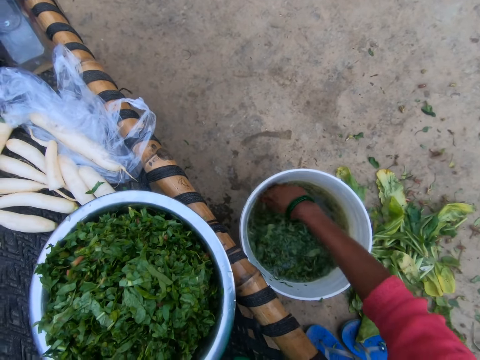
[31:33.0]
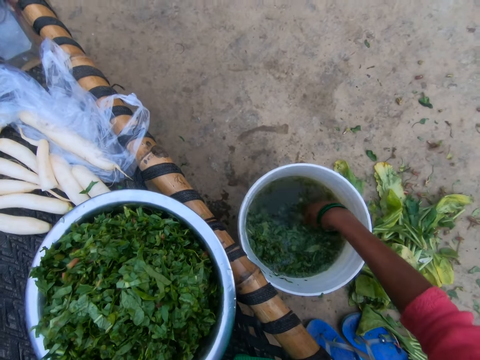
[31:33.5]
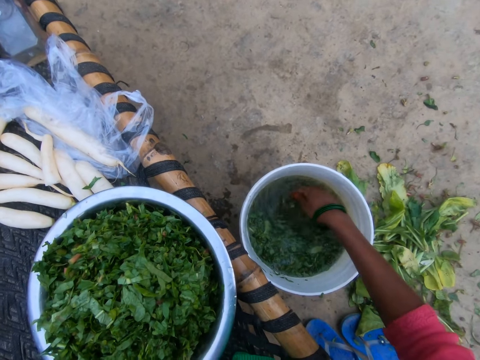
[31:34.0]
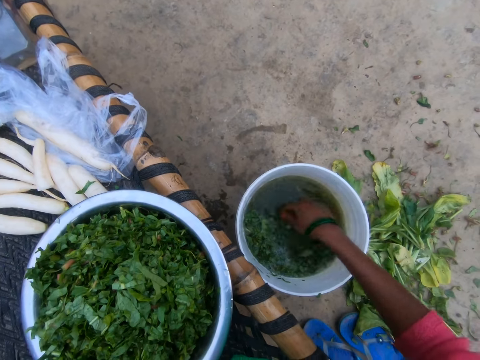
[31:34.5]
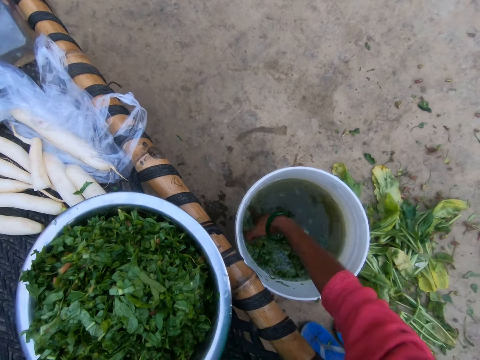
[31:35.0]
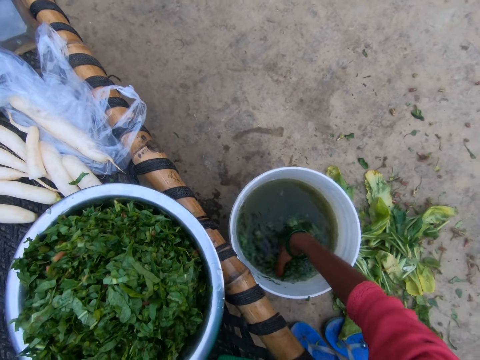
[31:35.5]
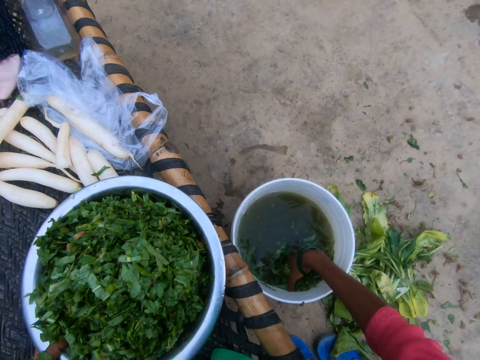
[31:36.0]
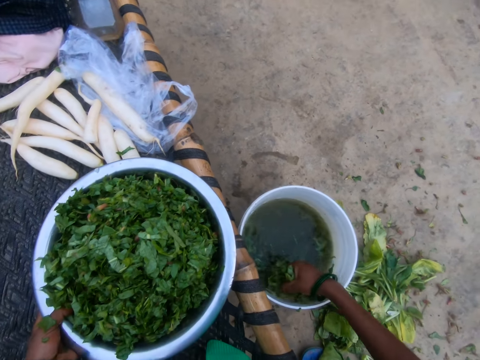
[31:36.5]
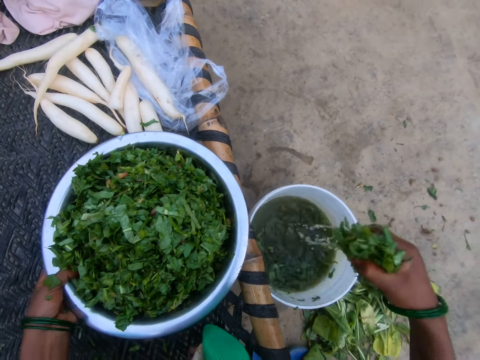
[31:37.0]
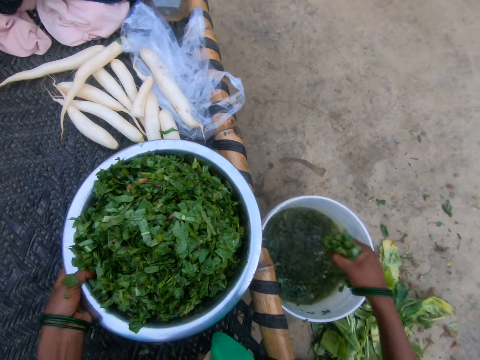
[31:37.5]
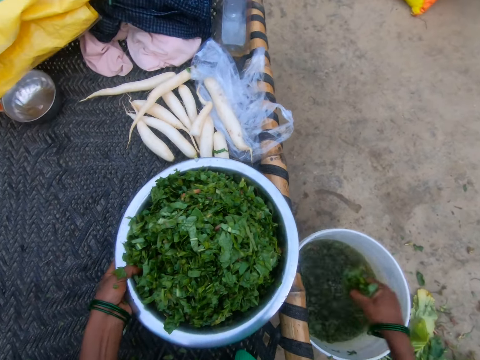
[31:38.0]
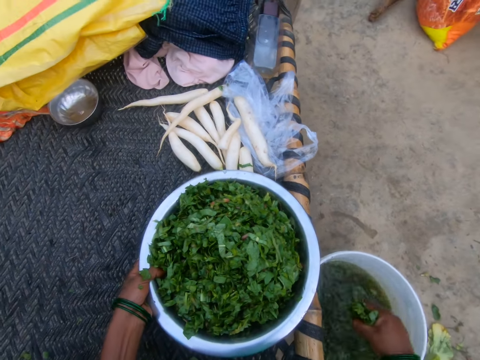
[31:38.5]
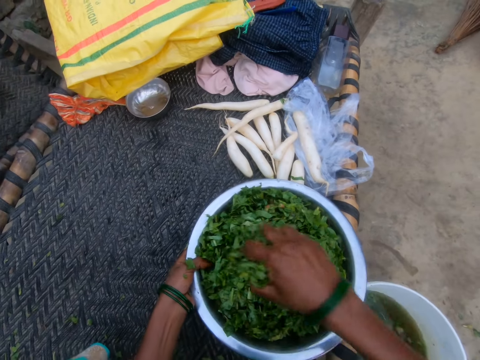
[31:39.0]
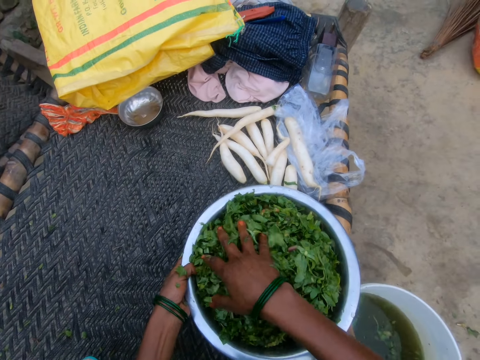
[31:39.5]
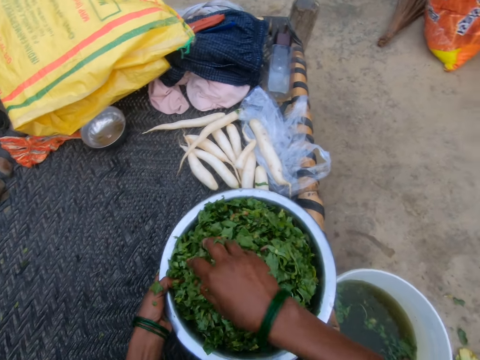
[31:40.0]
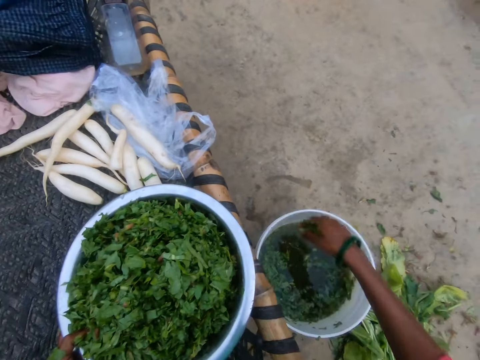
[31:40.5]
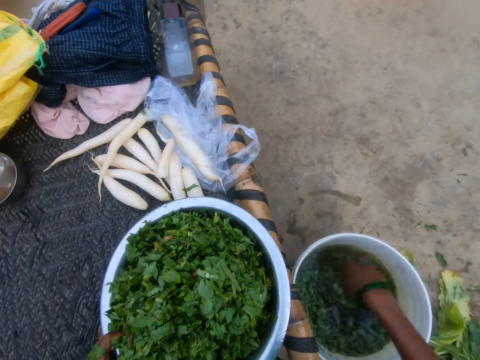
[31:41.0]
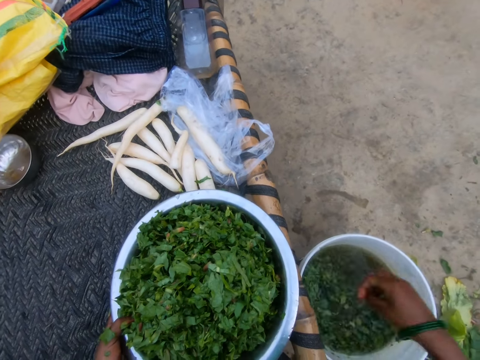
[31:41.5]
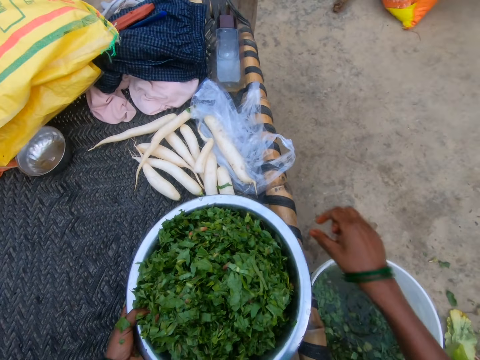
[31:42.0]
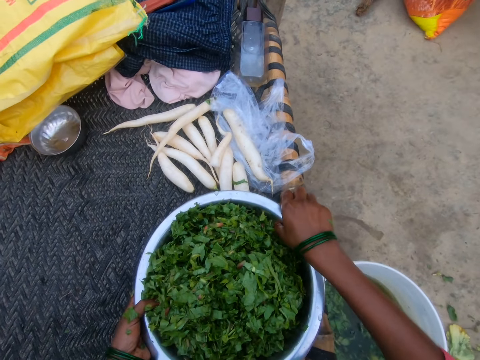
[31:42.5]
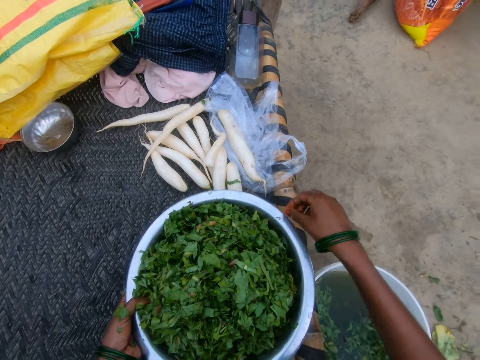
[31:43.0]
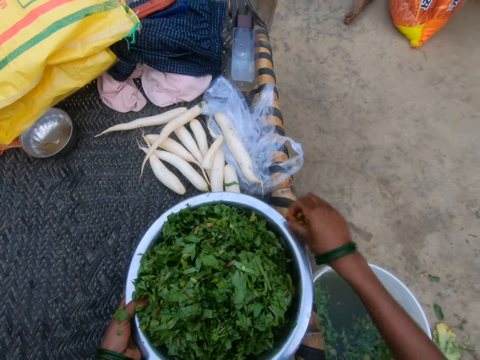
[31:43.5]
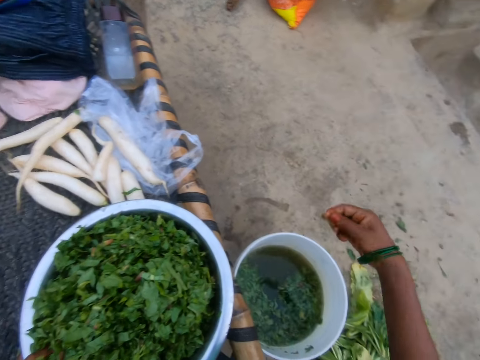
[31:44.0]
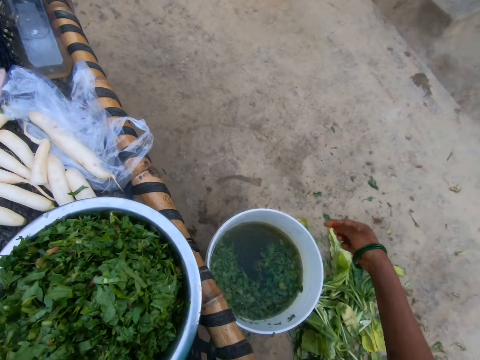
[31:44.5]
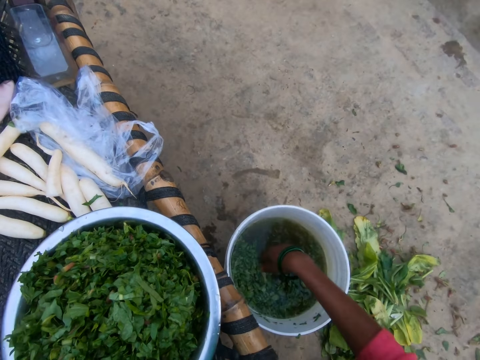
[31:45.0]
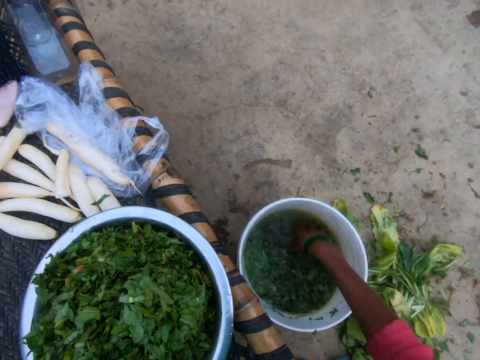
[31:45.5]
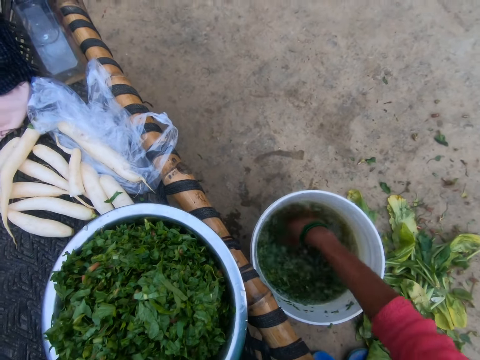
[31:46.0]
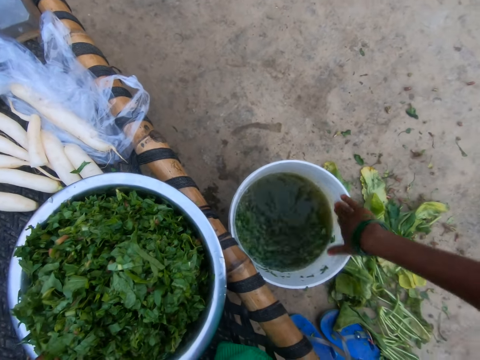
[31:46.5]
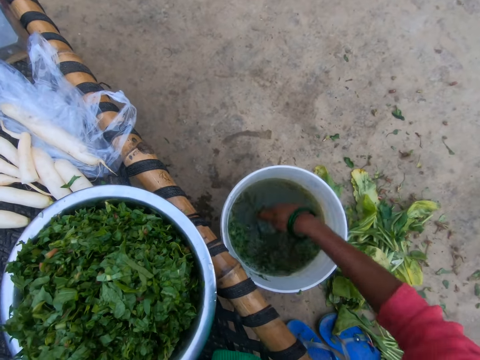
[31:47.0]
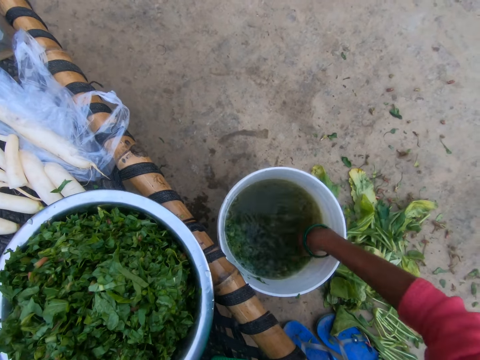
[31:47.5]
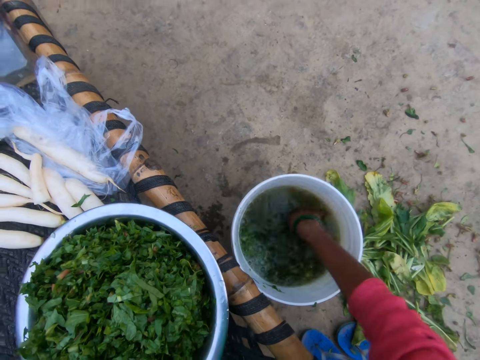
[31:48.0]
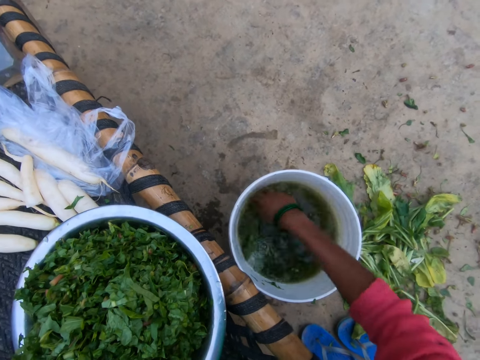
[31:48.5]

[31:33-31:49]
The camera wearer gathers vegetable out of water. She drains the vegetables, puts the rinsed vegetable in the bowl and flicks her hand. She picks something and drops something. She dips the hand in water. She wipes the bowl with the hand. She dips the hand.

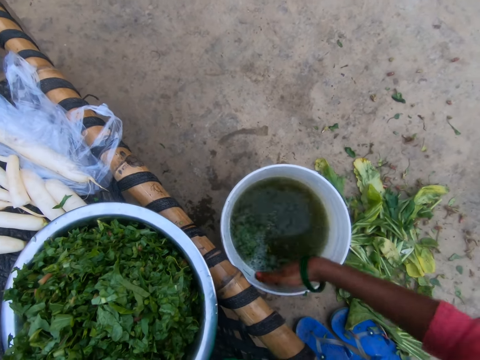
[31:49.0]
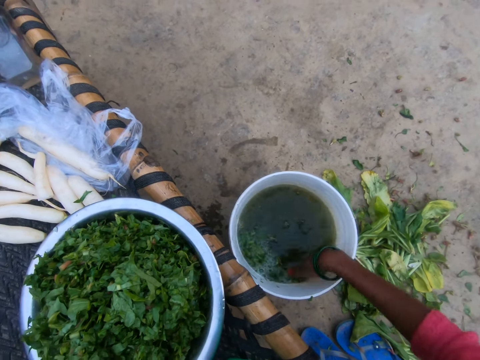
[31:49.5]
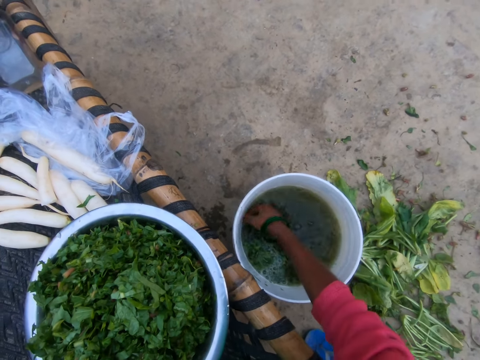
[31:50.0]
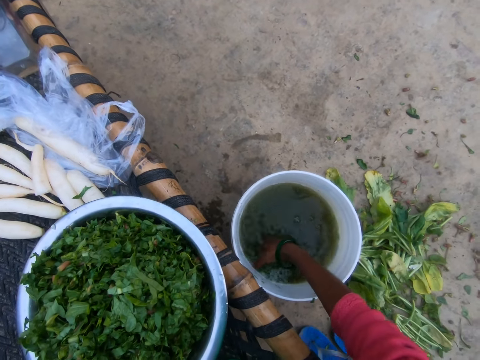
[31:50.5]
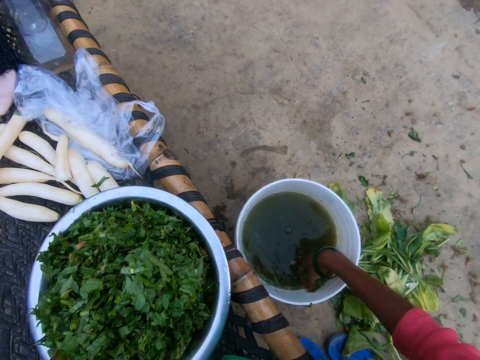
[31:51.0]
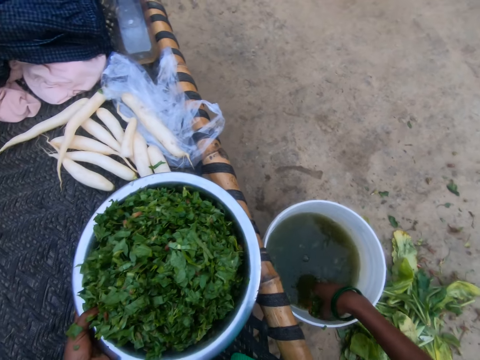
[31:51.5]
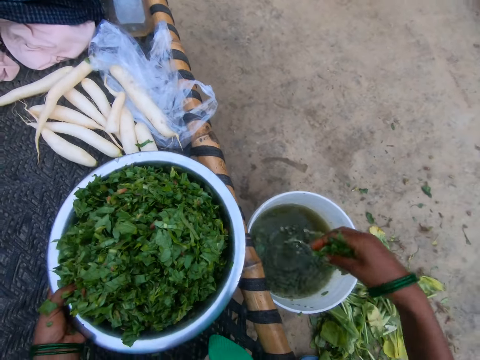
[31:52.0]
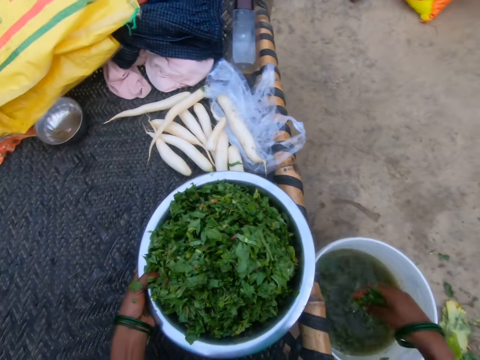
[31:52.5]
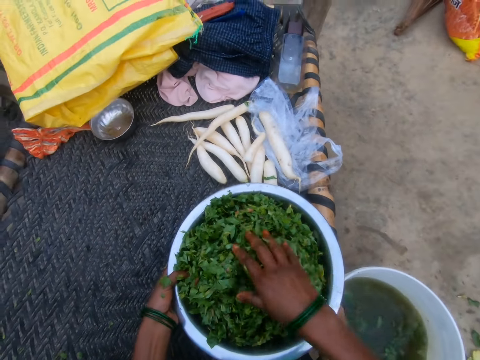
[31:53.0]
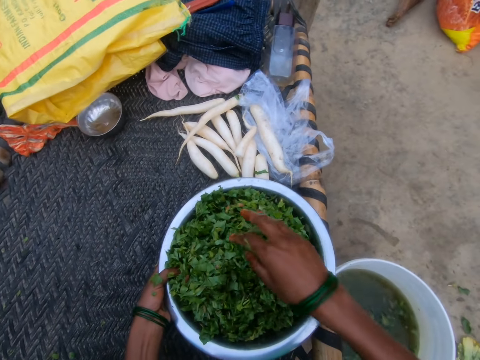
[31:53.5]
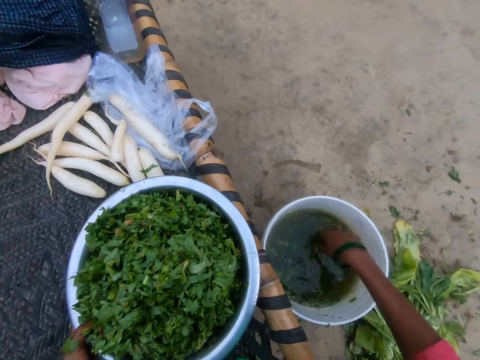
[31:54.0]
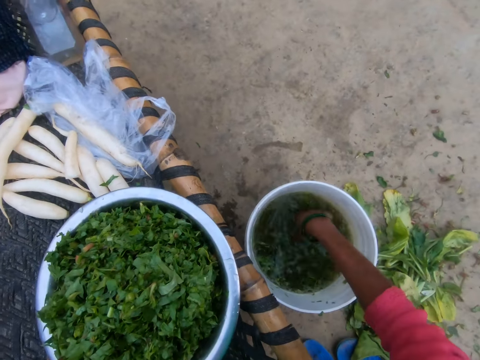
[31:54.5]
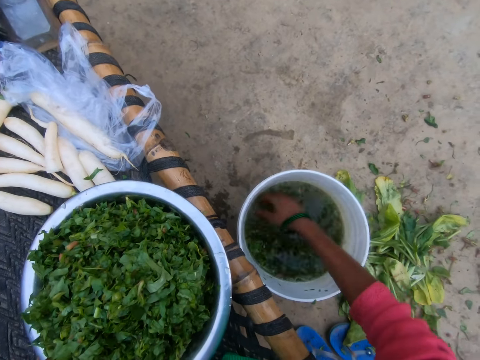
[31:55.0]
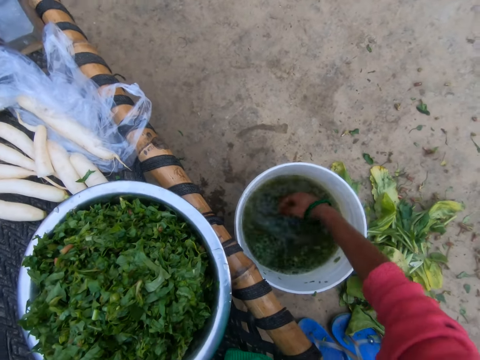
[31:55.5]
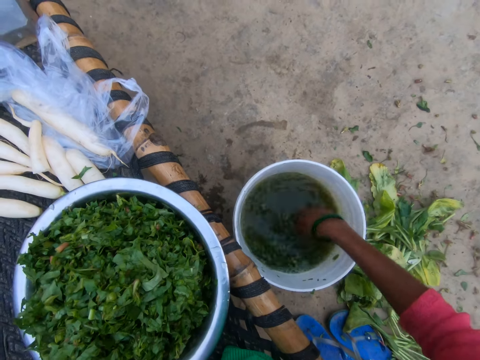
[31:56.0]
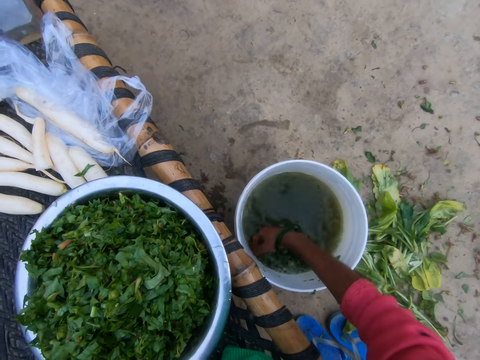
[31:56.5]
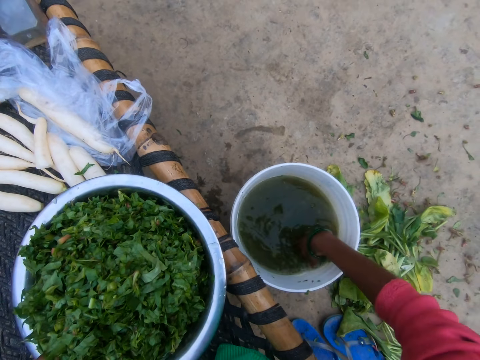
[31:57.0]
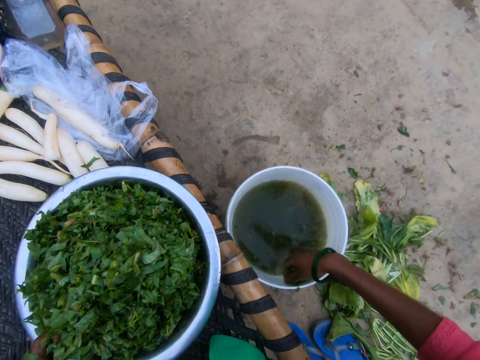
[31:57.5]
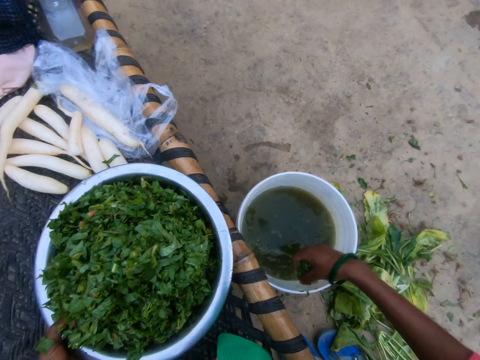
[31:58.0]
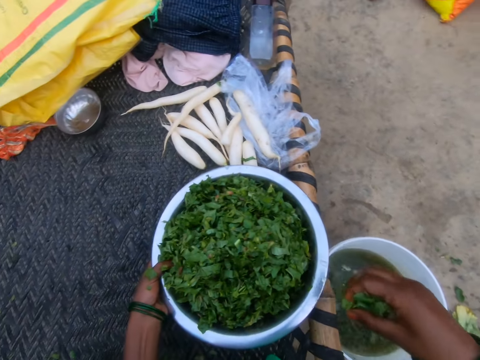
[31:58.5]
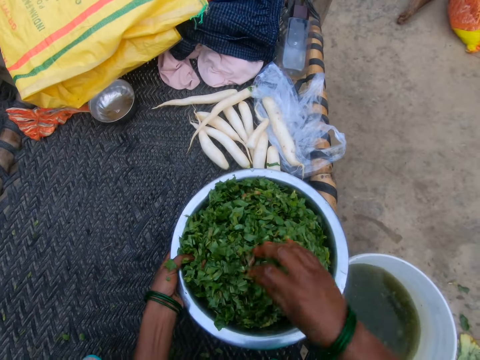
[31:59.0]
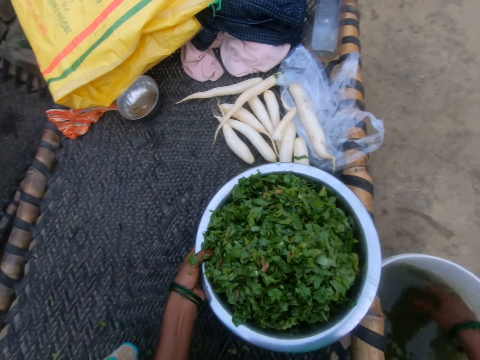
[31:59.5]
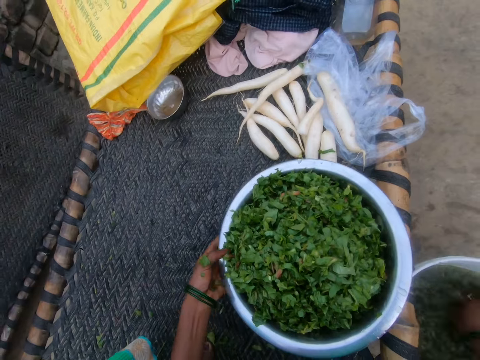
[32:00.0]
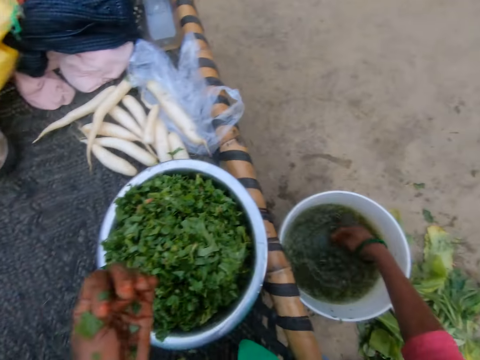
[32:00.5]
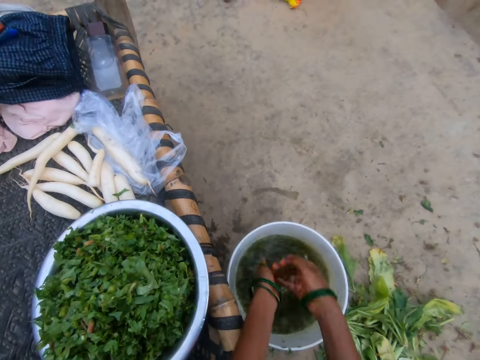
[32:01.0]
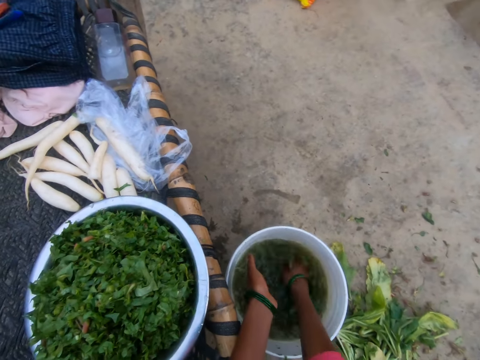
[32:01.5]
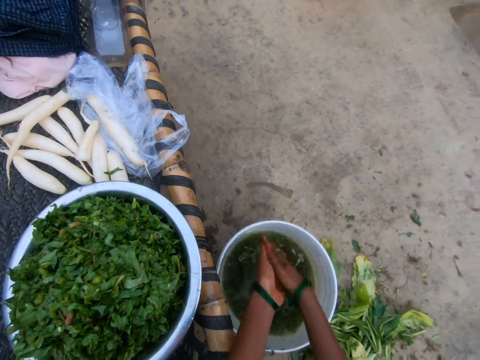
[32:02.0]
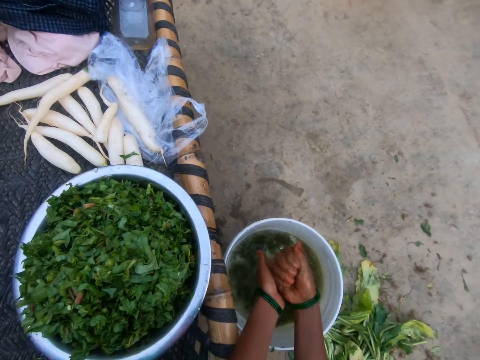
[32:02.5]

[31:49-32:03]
The camera wearer wipes the bowl with the hand. They gather vegetable from the bucket of water. They put the rinsed vegetable in the bowl. They gather the vegetable from the bucket of water. They put the rinsed vegetable in the bowl. They dip the hand in water. They rinse hands in the bucket of water.
